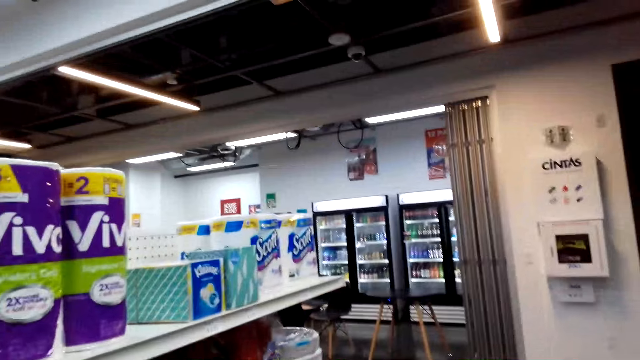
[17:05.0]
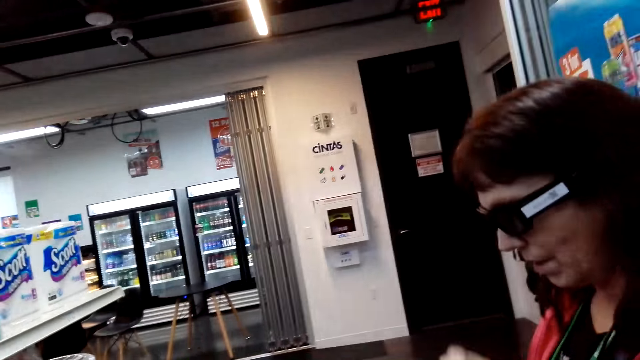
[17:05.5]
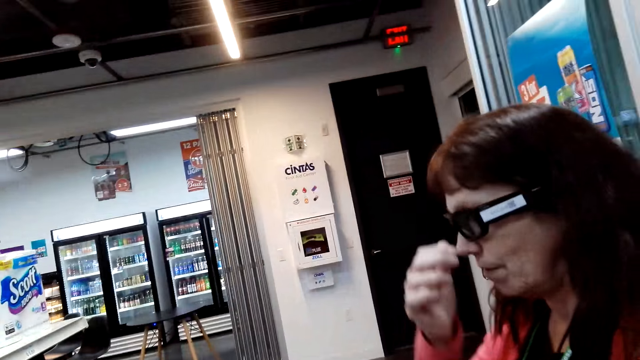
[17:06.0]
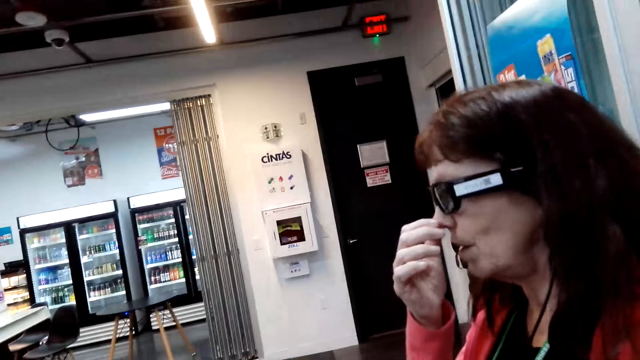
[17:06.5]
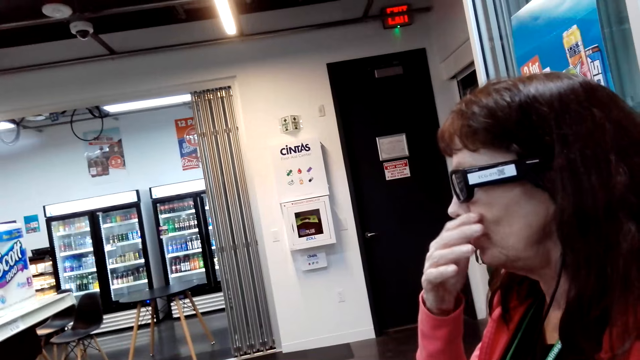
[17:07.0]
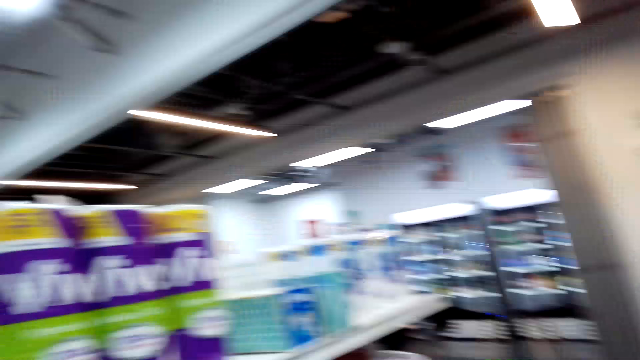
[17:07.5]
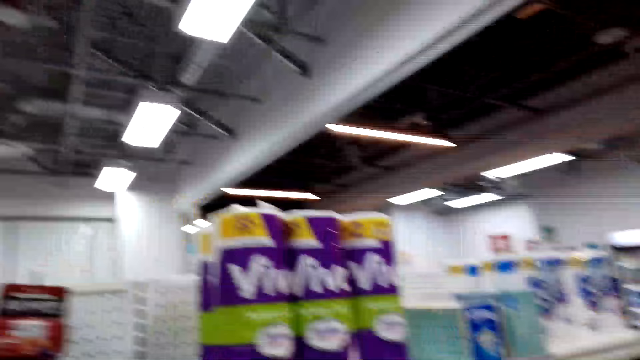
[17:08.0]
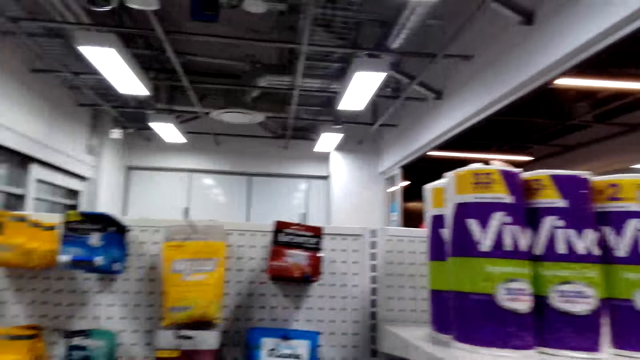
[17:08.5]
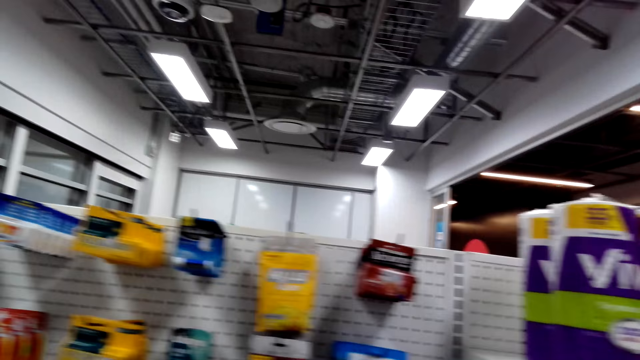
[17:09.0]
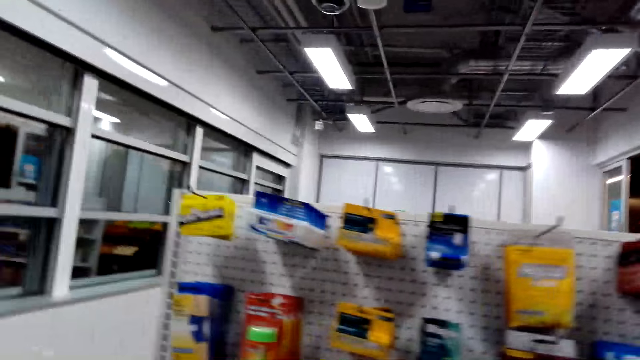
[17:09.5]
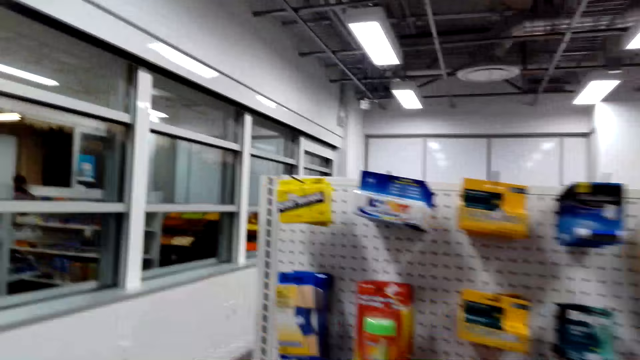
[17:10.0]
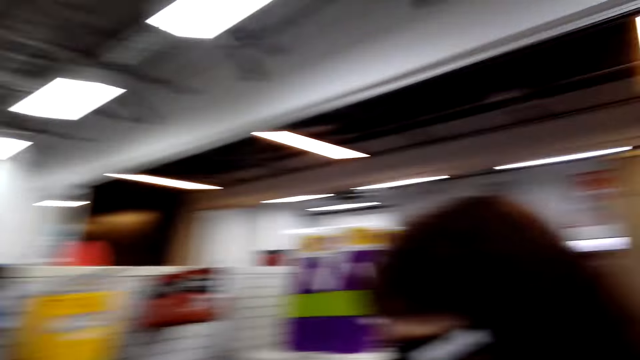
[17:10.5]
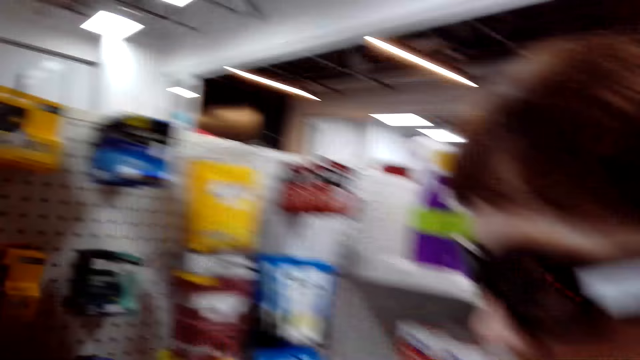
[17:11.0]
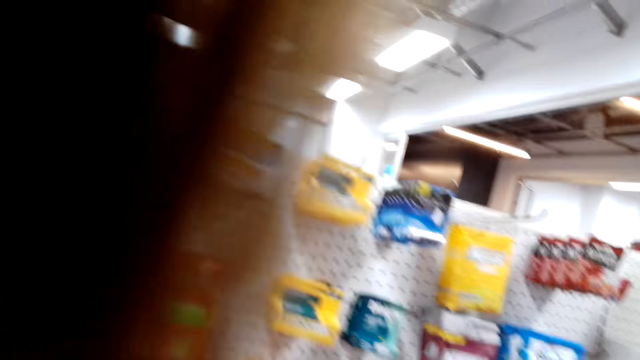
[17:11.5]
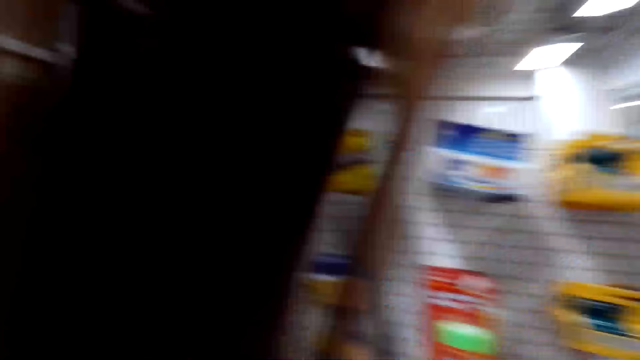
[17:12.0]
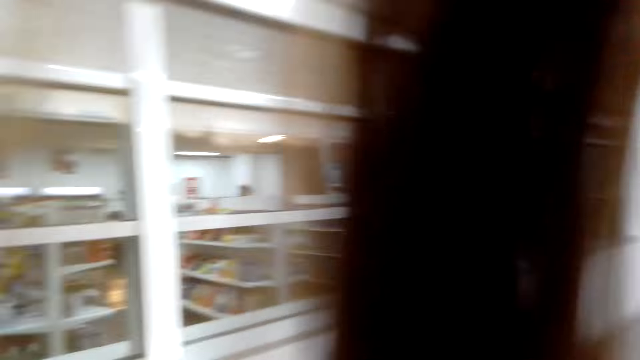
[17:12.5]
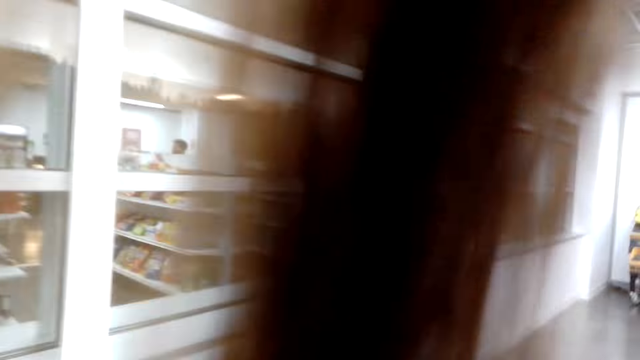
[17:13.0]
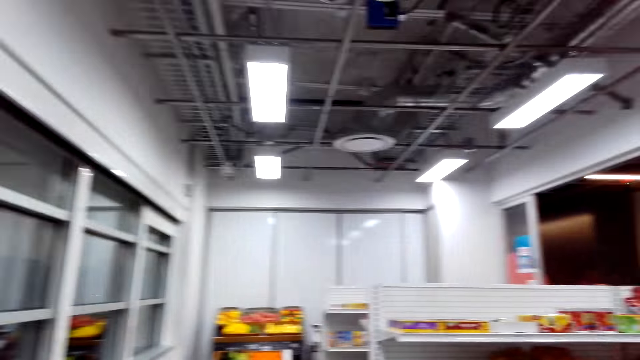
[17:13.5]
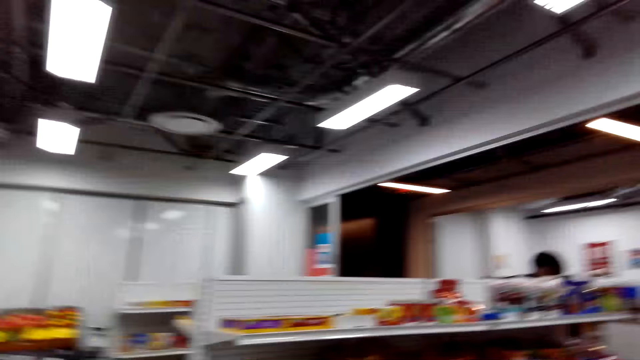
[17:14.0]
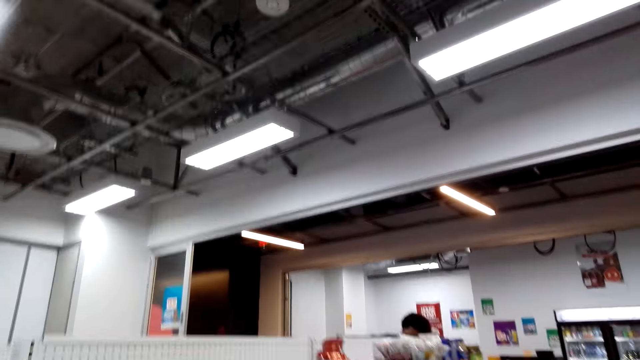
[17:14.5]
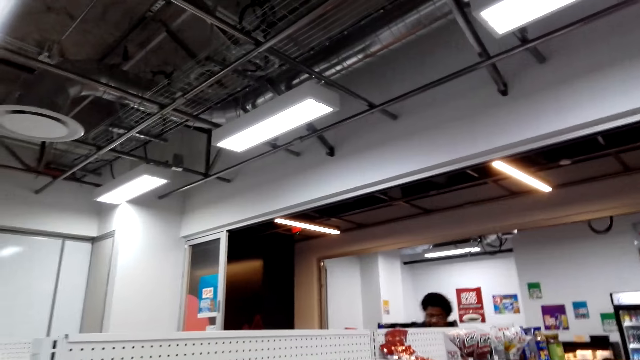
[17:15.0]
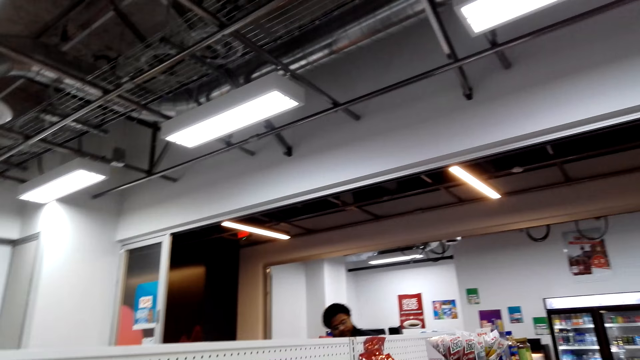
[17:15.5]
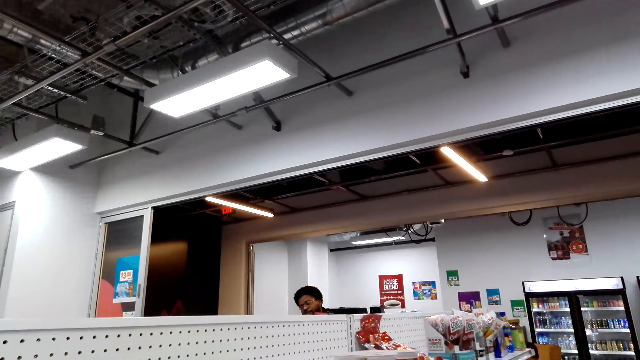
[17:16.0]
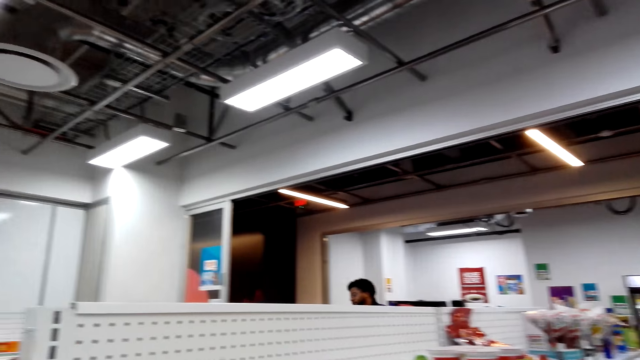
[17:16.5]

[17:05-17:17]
The camera wearer touches her face. She walks around the supermarket.

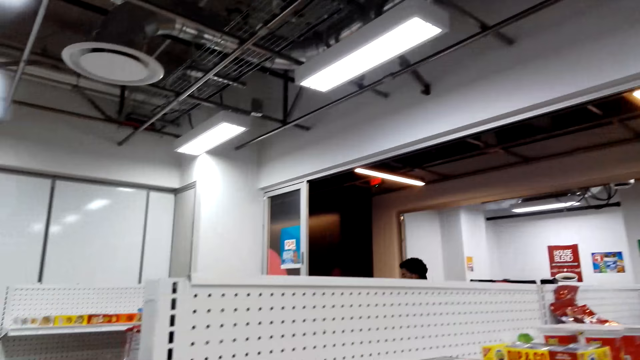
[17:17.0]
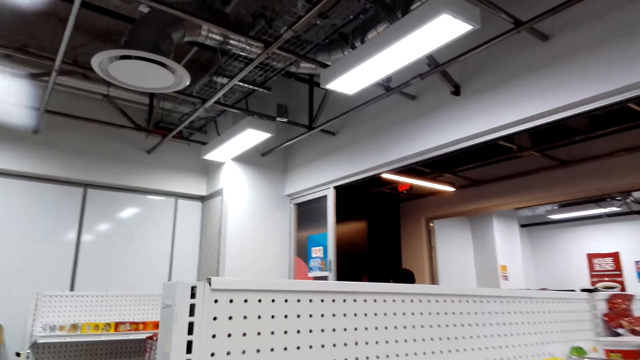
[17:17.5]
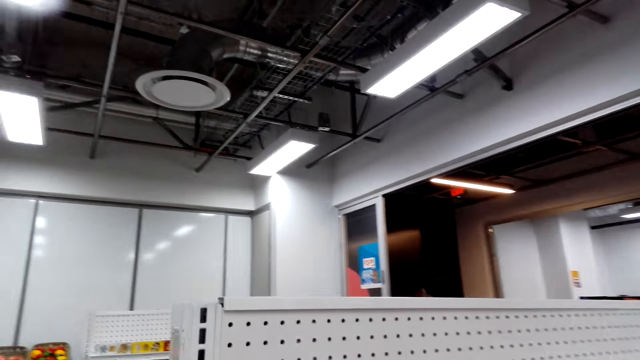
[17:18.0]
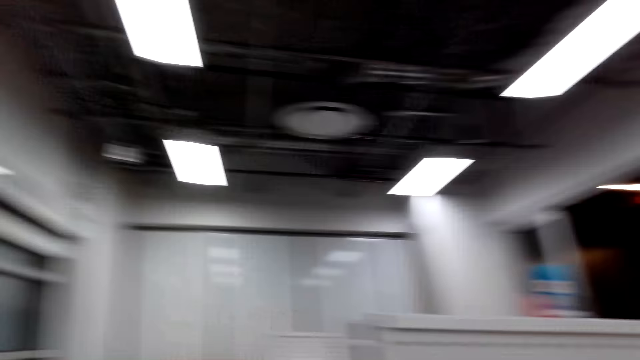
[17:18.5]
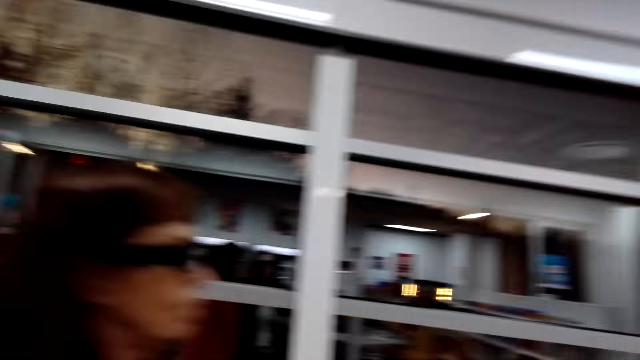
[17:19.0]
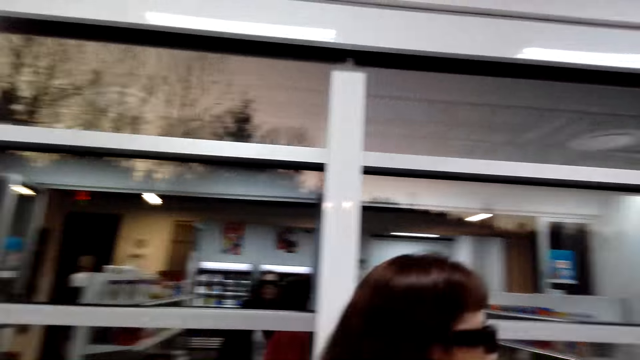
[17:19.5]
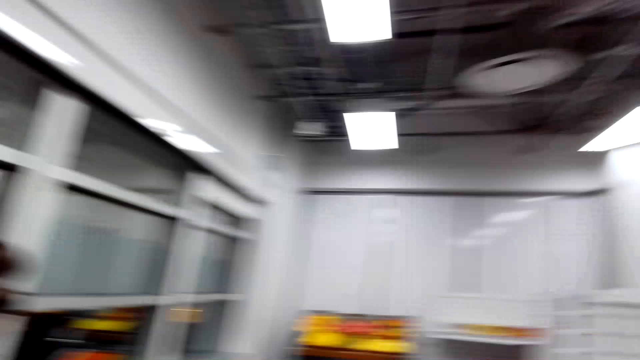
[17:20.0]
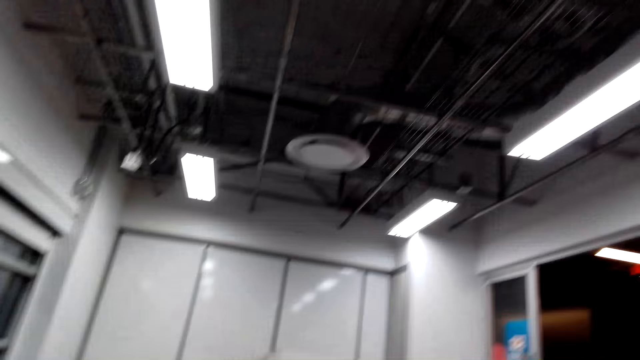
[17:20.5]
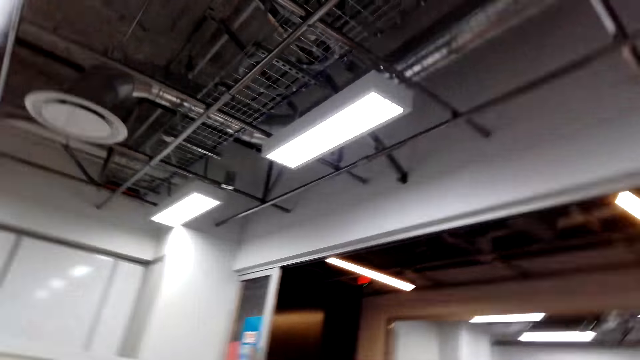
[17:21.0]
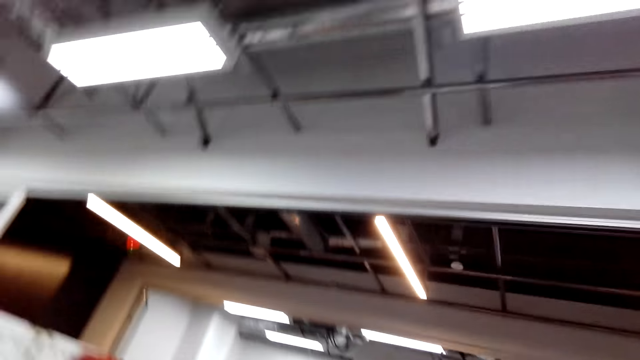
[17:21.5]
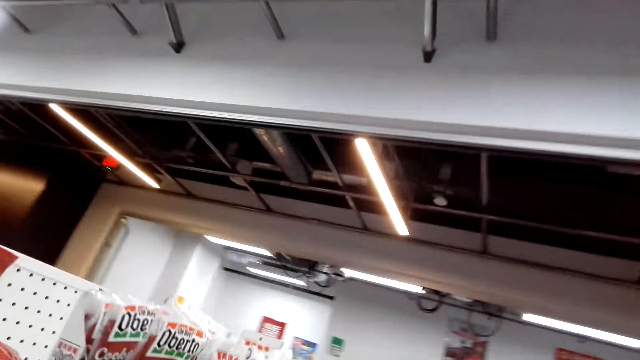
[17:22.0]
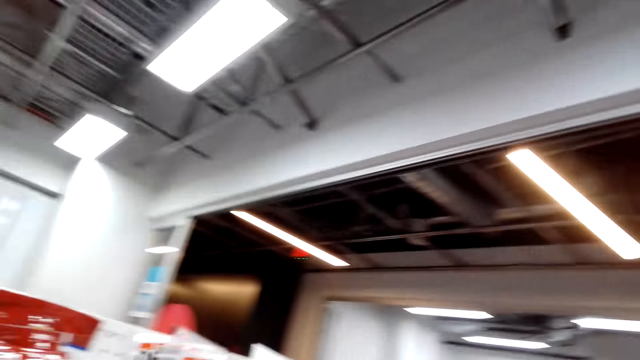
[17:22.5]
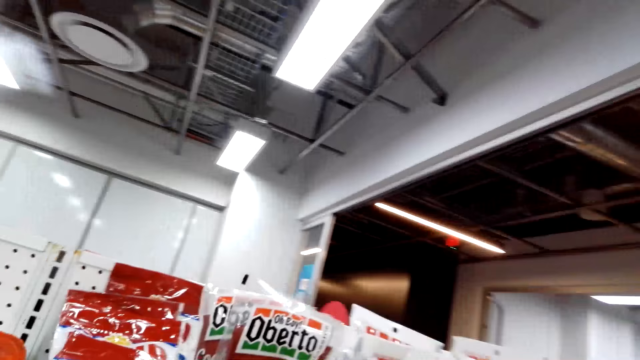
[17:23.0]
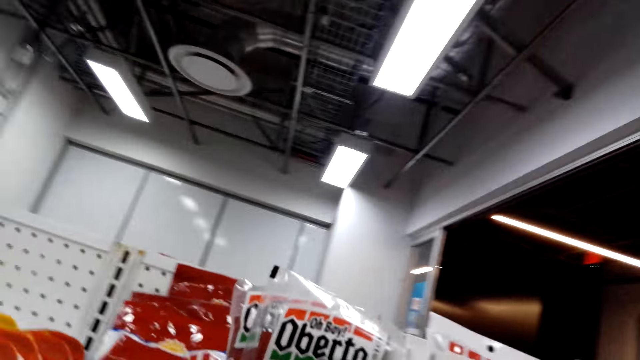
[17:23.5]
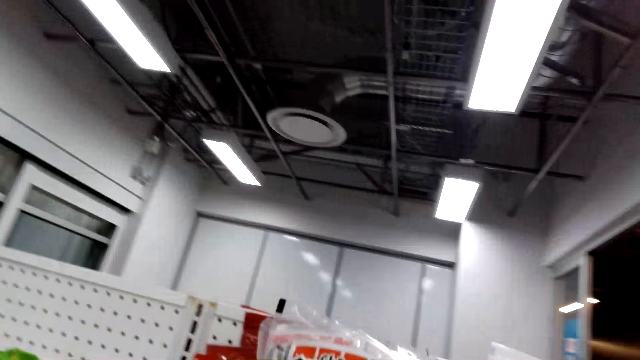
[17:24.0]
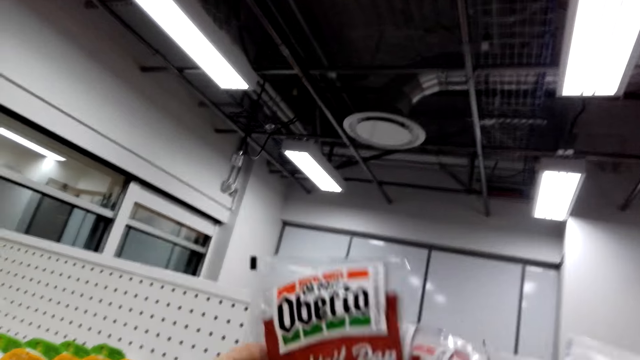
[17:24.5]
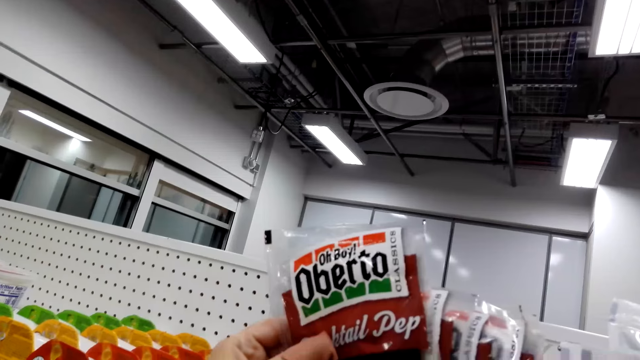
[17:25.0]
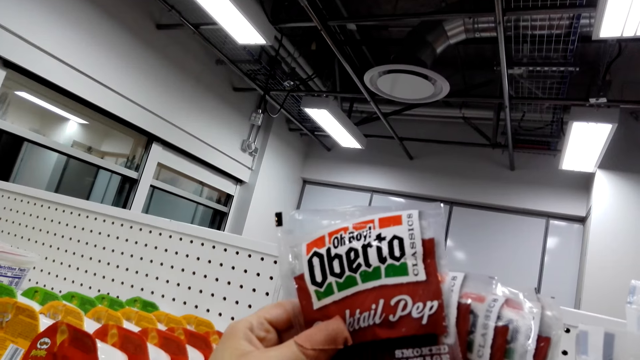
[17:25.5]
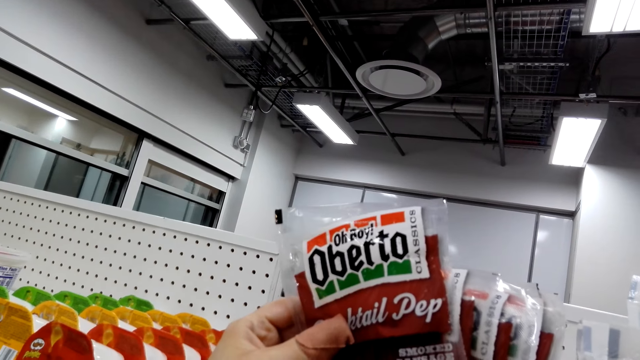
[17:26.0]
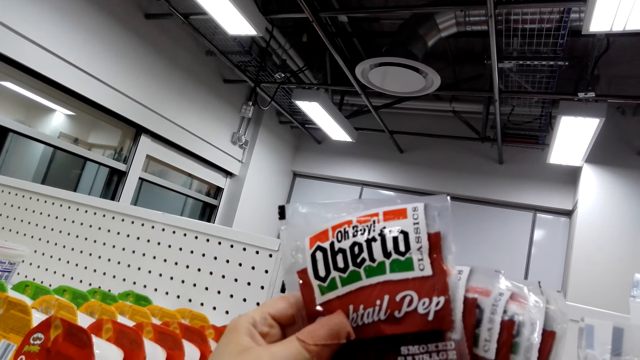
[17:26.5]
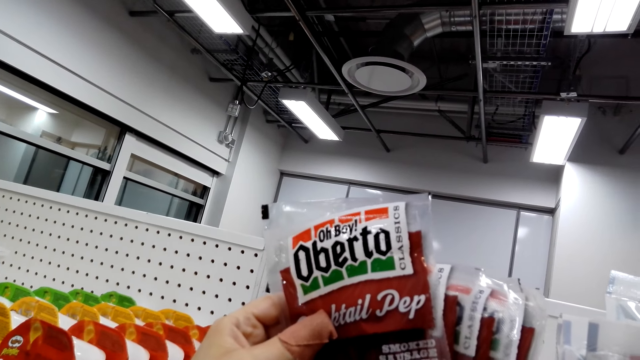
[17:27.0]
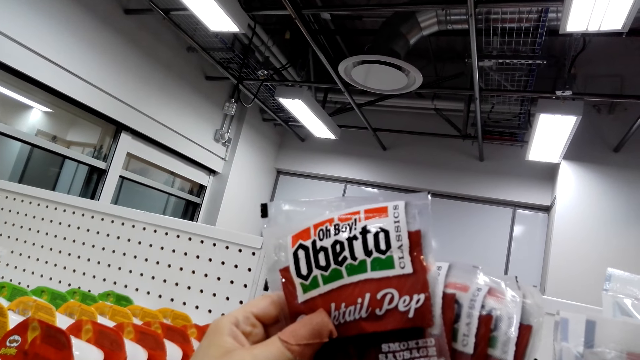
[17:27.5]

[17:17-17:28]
A woman walks around. The camera wearer looks around. They pick up an oberto or sachet of something on the shelf. They stare at the sachet.
